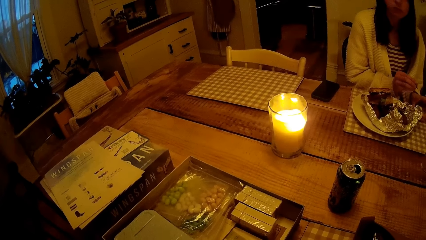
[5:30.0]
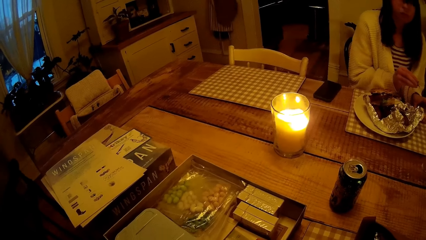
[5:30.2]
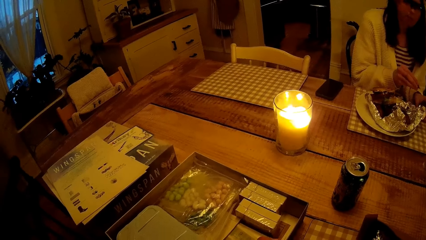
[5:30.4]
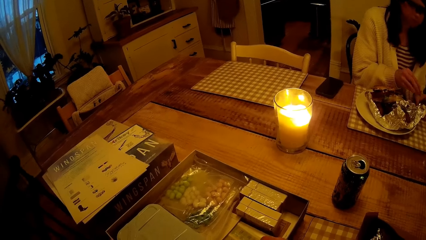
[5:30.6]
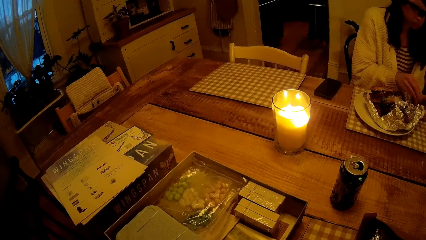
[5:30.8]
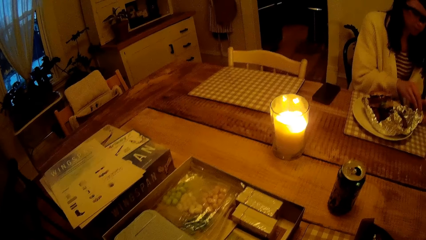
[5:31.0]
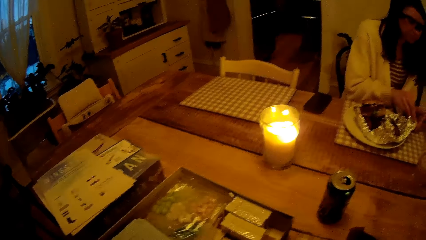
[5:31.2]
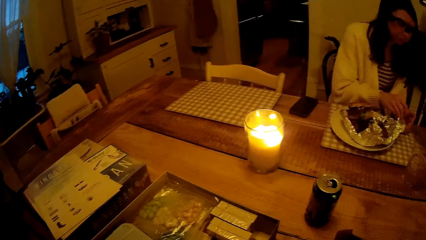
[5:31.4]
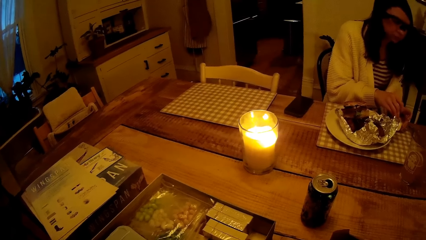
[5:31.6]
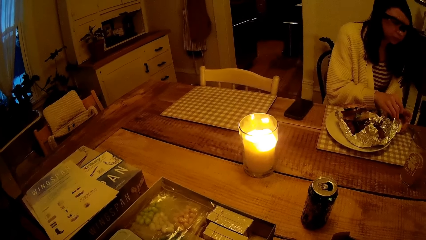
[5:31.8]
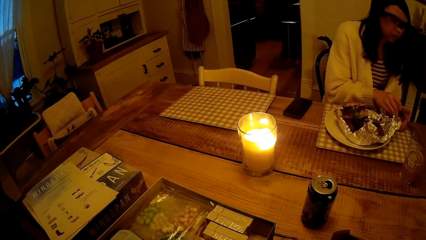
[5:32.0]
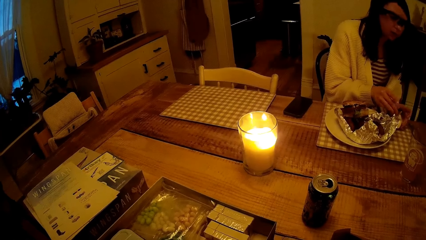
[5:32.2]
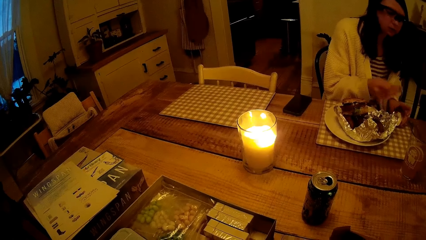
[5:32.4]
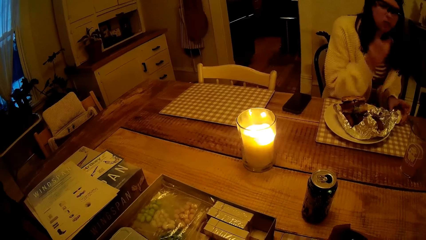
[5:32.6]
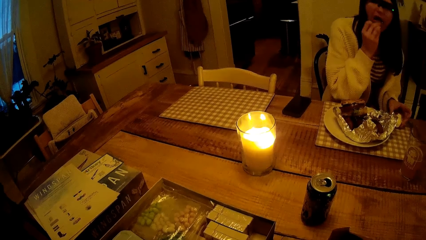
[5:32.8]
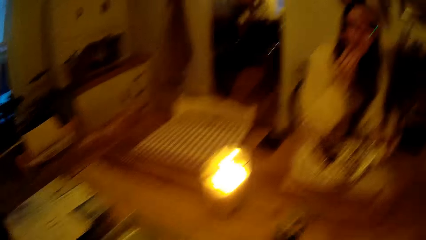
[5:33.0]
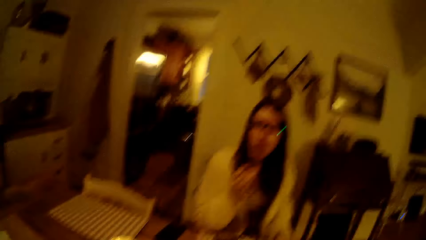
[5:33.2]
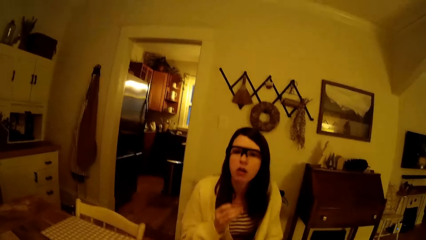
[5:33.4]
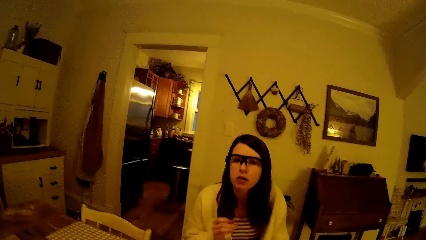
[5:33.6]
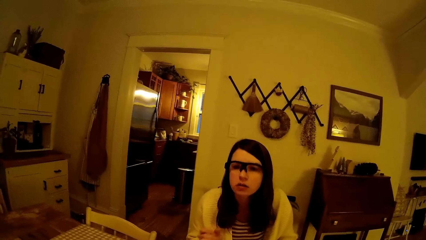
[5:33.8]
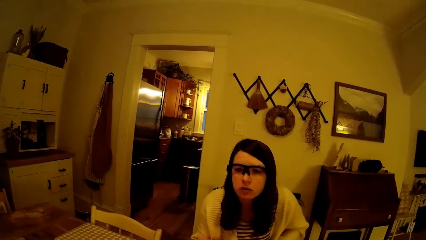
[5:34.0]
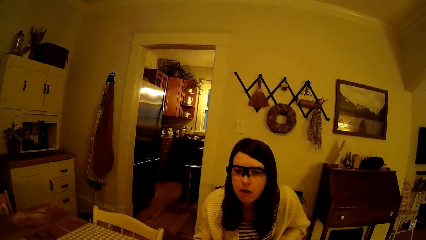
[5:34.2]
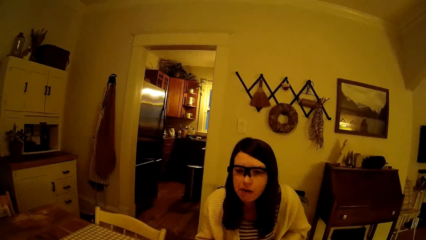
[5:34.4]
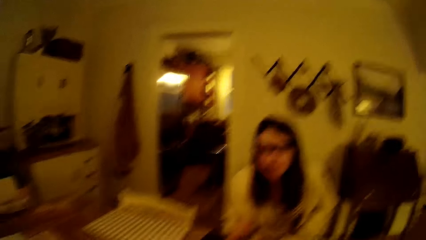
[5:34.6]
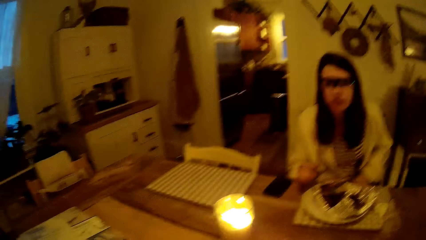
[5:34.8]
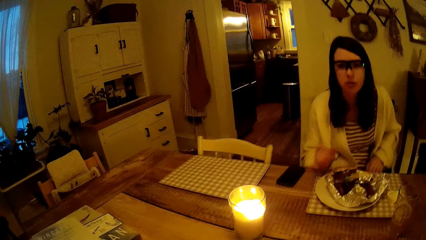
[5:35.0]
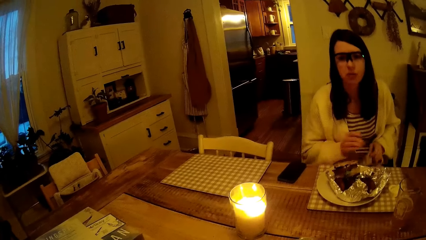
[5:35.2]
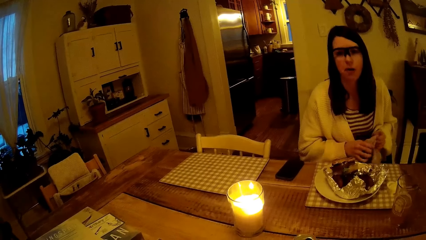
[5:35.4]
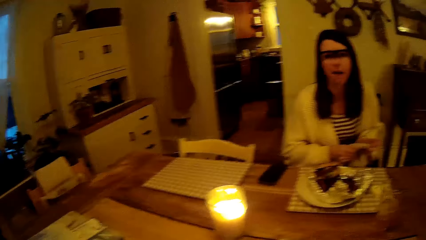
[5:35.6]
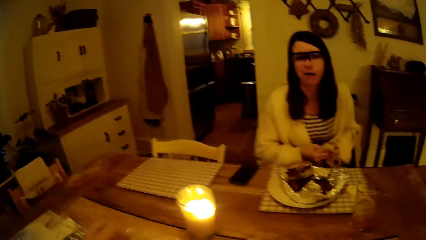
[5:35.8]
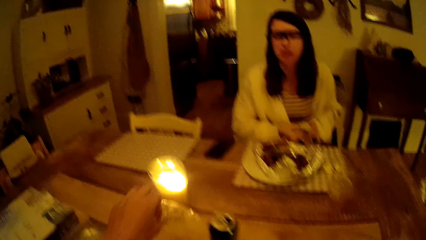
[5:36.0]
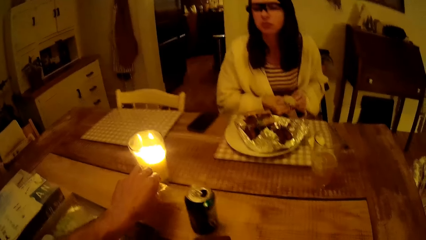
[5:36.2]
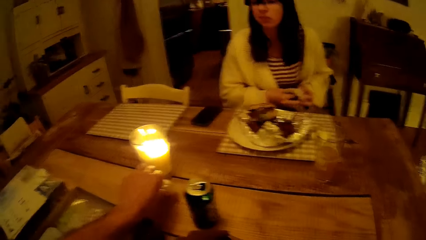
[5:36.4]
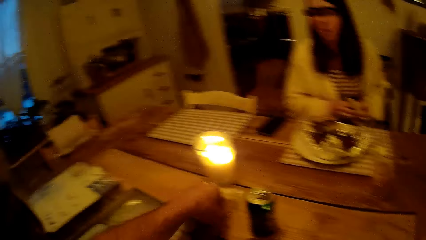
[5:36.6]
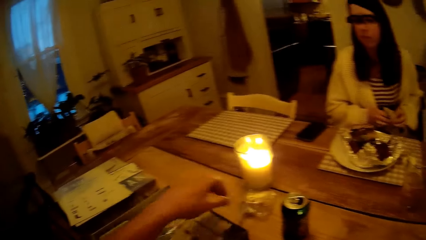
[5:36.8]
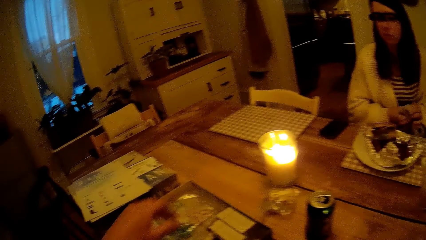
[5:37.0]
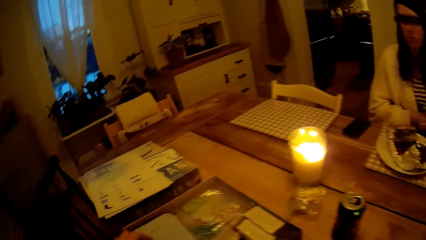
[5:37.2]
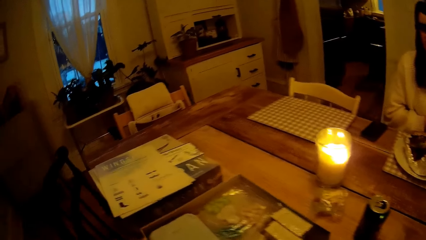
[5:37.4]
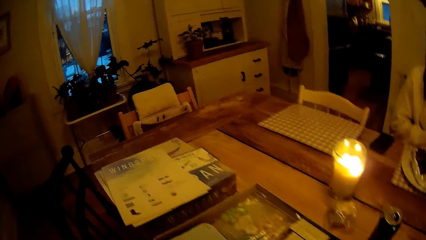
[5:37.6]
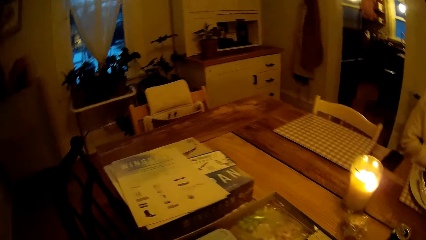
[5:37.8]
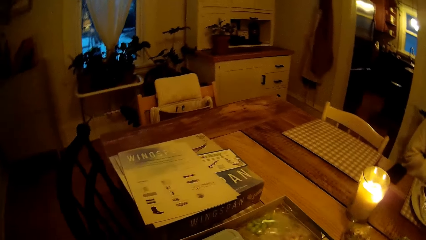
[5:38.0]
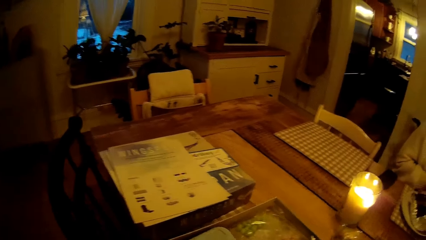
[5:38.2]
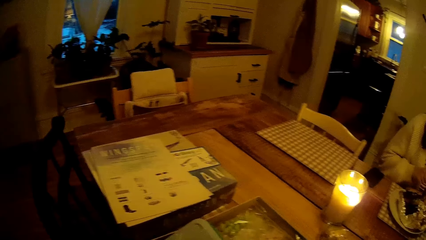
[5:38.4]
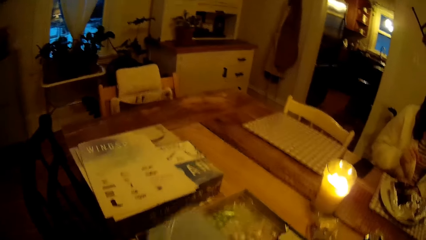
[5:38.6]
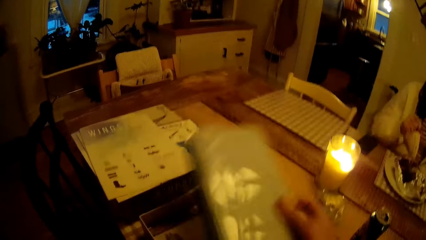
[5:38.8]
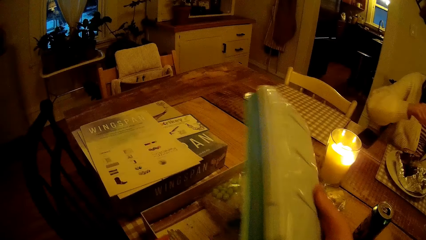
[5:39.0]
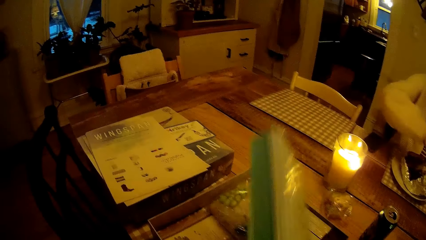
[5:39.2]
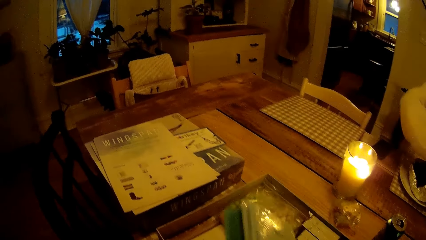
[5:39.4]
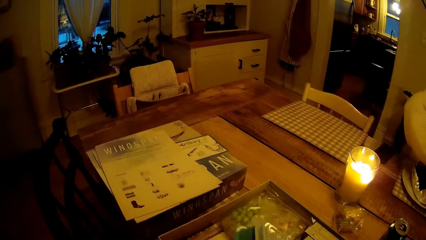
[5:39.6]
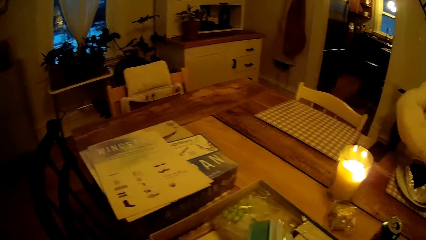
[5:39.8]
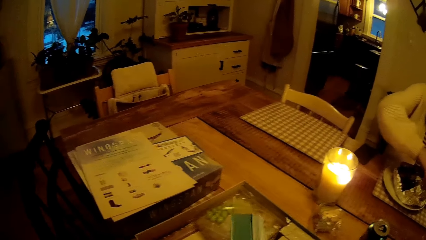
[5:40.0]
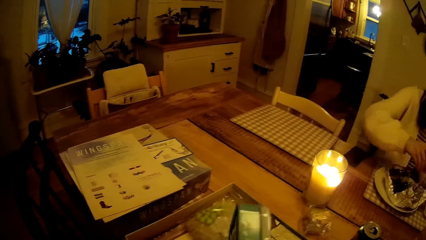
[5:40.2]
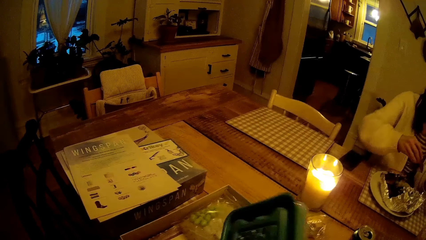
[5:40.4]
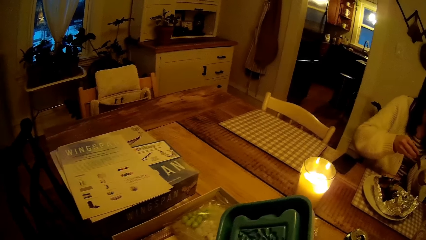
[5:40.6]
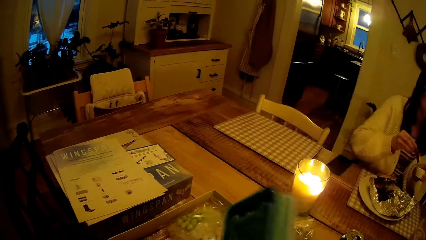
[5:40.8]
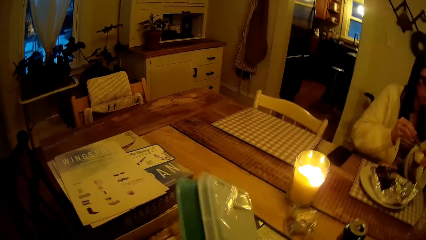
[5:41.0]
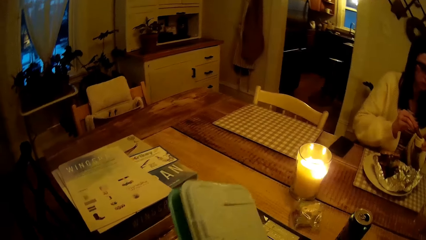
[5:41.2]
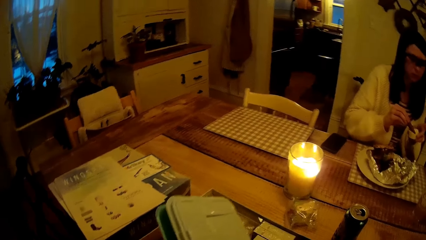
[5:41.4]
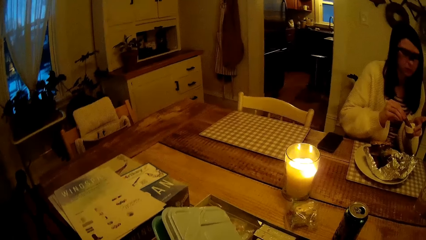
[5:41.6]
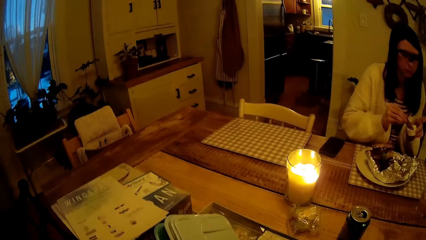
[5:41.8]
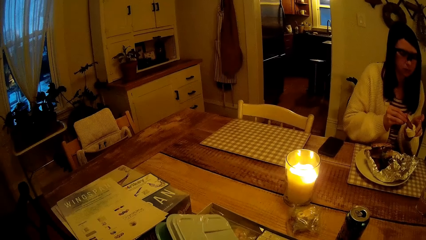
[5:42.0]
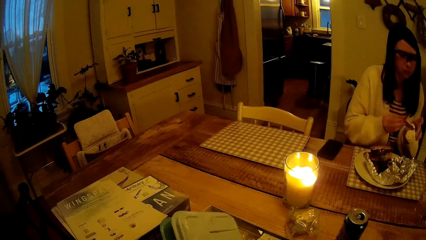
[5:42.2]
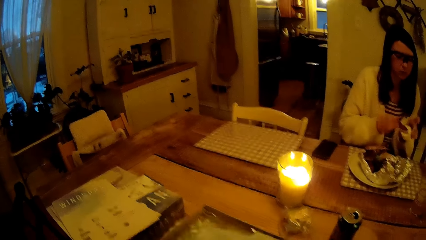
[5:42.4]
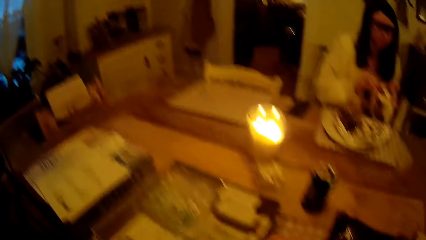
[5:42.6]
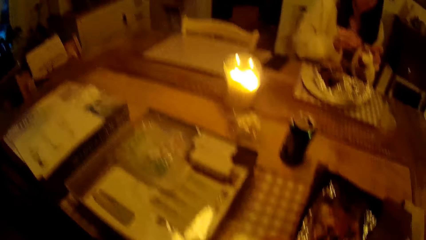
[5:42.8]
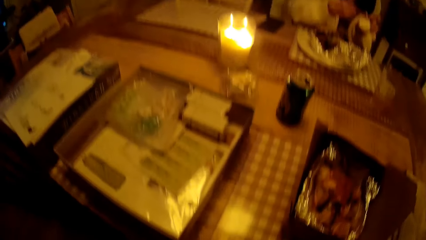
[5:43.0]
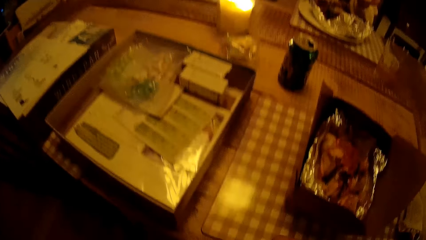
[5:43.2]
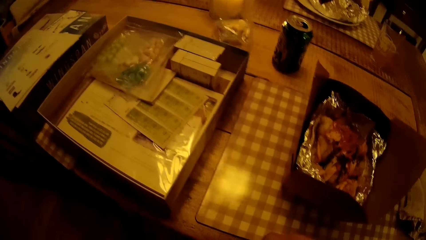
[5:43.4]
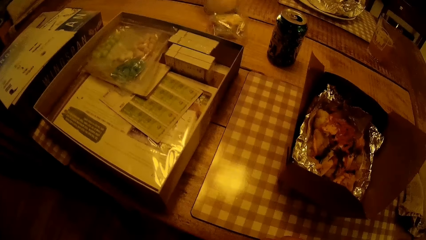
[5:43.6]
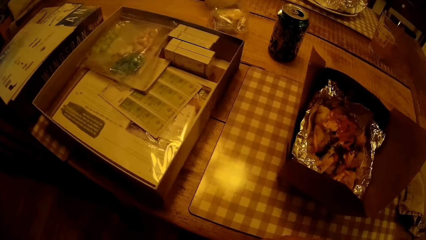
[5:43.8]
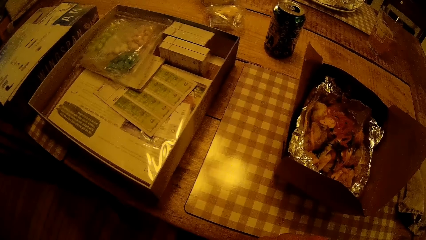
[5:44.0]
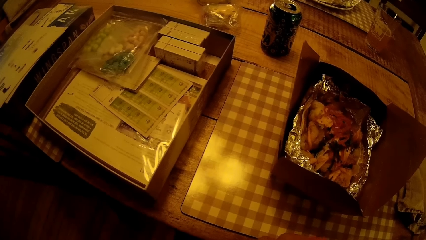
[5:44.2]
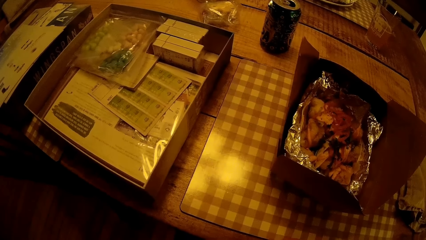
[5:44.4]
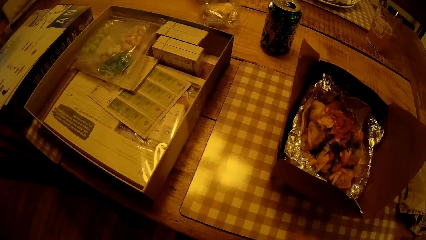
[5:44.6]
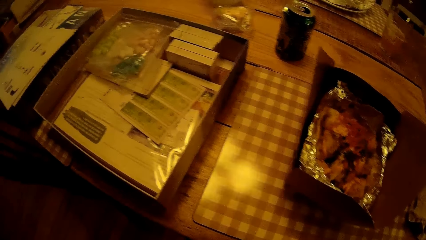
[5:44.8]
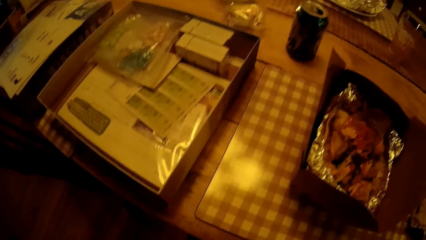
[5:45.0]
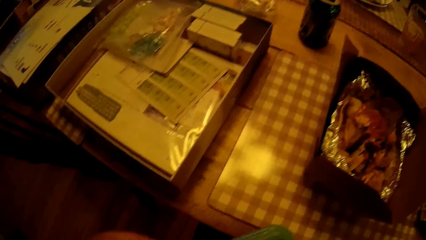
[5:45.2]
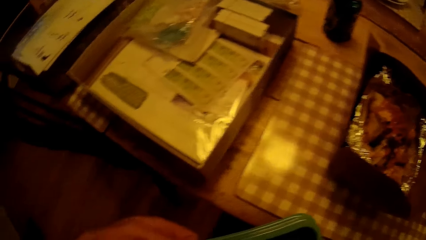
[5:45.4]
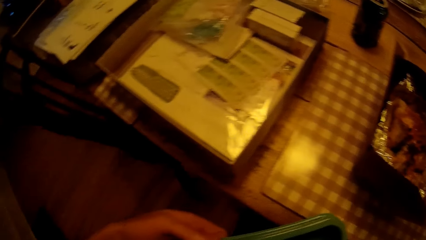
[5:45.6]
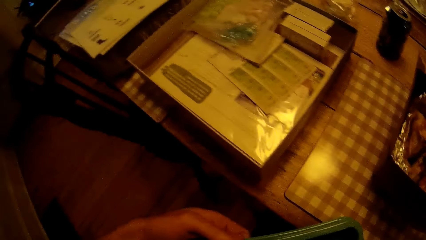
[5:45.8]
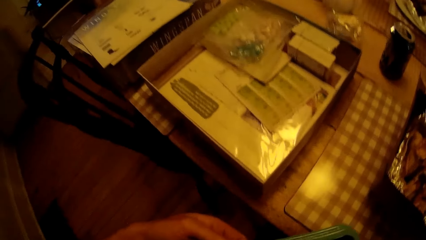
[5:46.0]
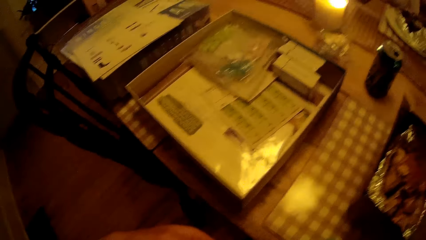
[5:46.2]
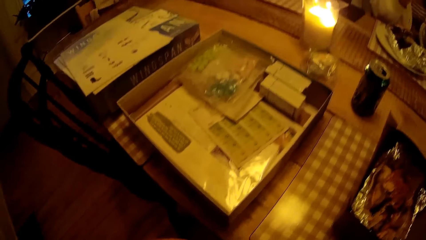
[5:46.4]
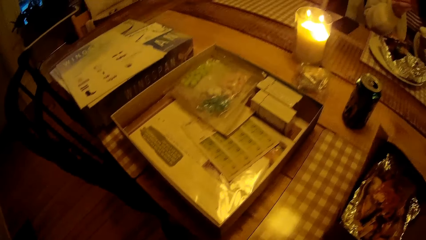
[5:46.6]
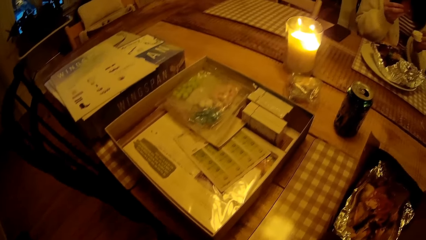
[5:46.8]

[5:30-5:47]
The woman dips the chip in the bowl of whipped cream with her right hand. The woman eats the chip with her right hand. The woman wipes her hand with a napkin and holds the napkin with both hands. The camera wearer puts a paper on the table. He drops a pack of game pieces from the game pack on the table with his left hand. He picks up a game tray from the game pack on the table with his right hand. The woman dips a chip in the bowl of whipped cream with her right hand.
